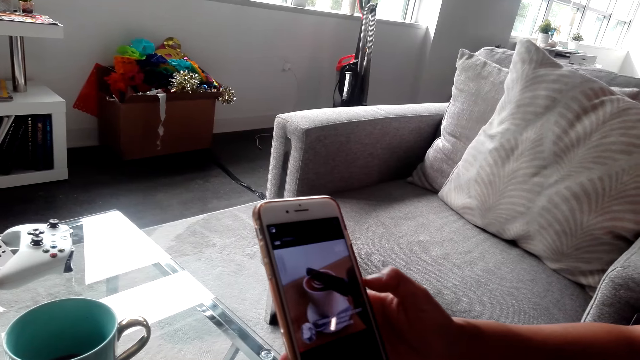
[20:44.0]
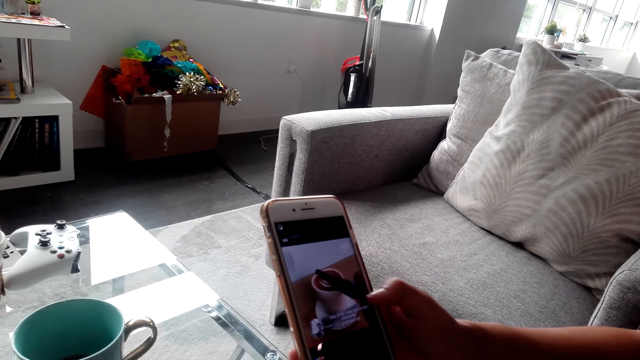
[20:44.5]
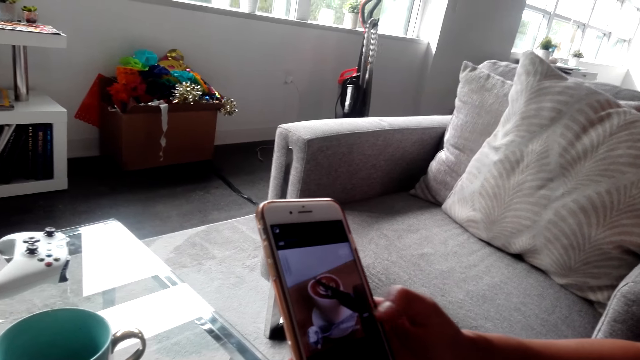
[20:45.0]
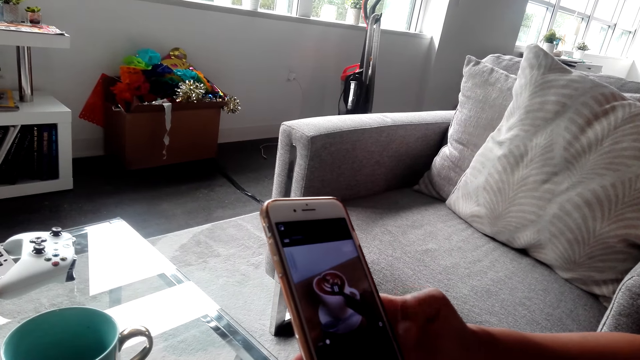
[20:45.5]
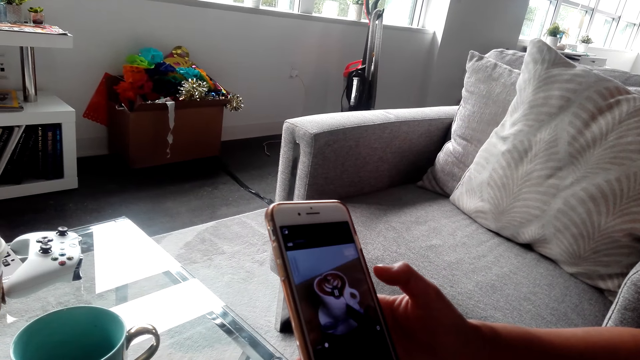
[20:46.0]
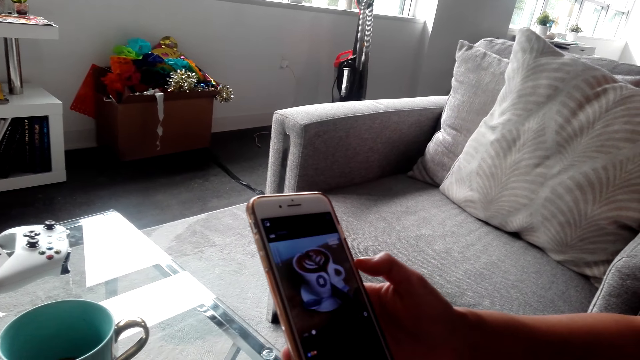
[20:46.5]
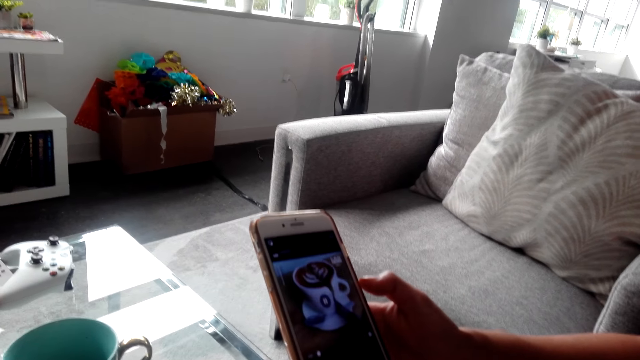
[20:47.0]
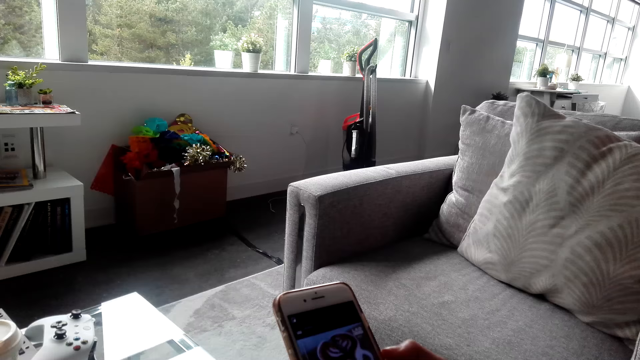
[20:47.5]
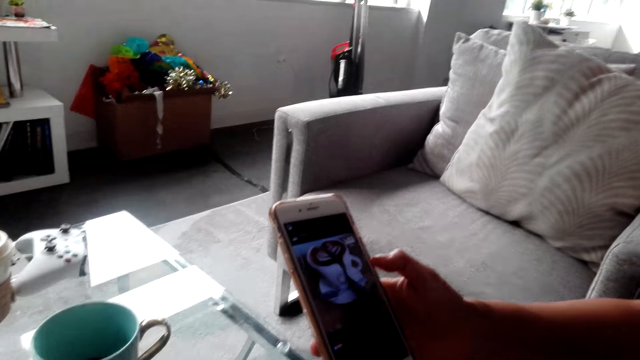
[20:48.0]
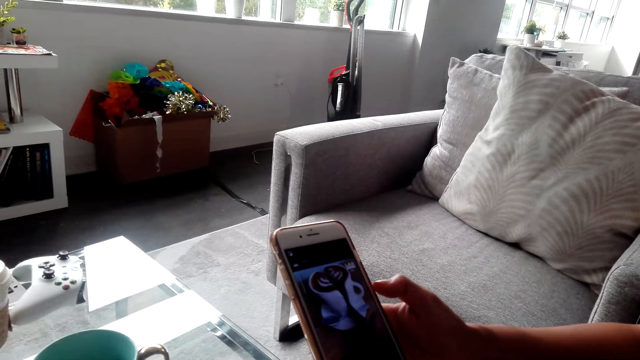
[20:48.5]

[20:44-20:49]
The camera wearer looks at the person's phone.

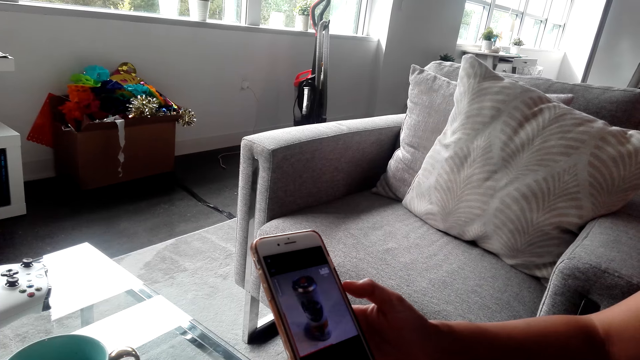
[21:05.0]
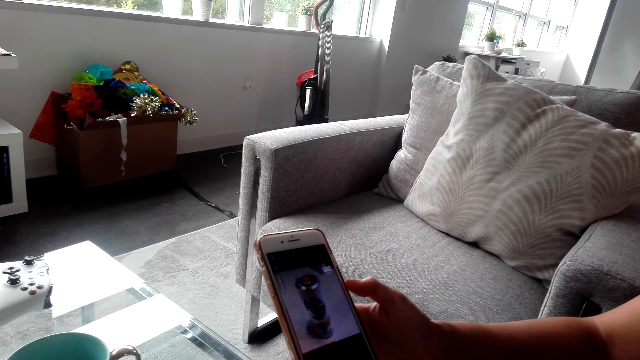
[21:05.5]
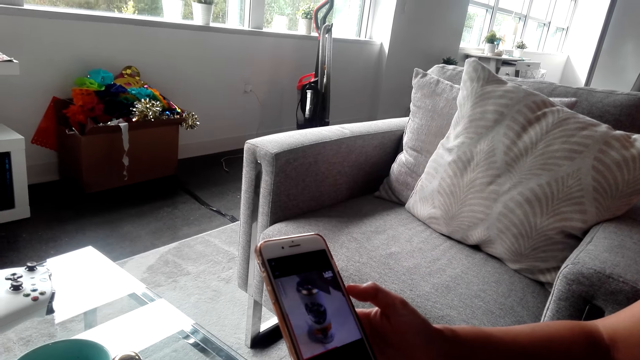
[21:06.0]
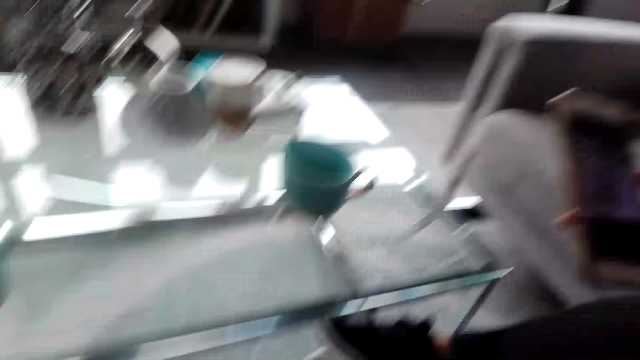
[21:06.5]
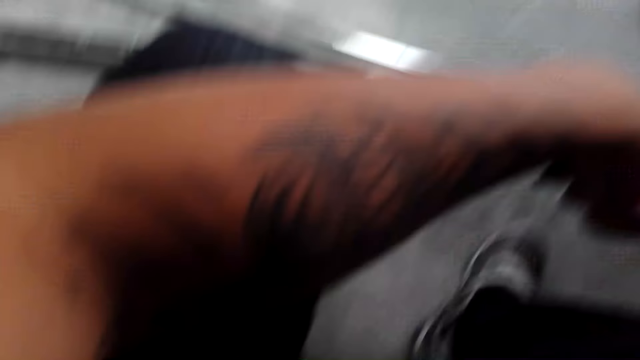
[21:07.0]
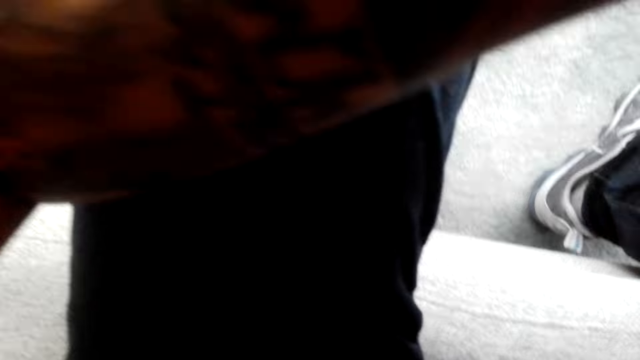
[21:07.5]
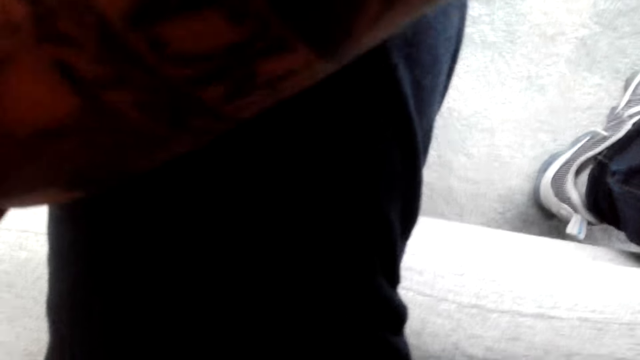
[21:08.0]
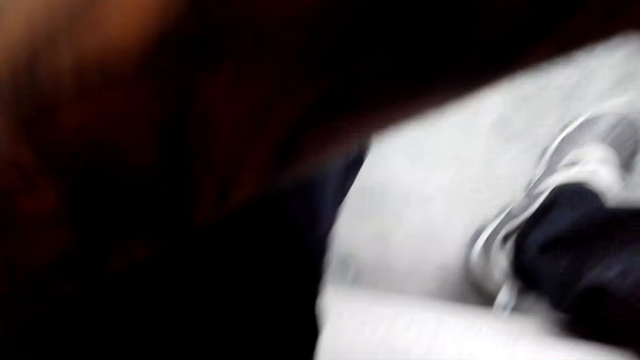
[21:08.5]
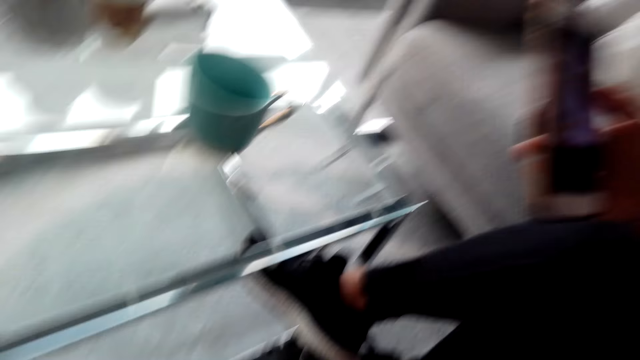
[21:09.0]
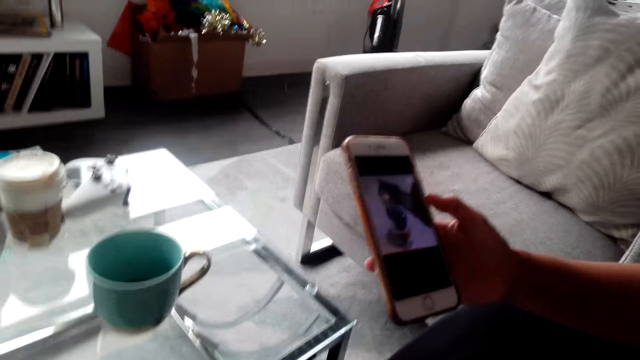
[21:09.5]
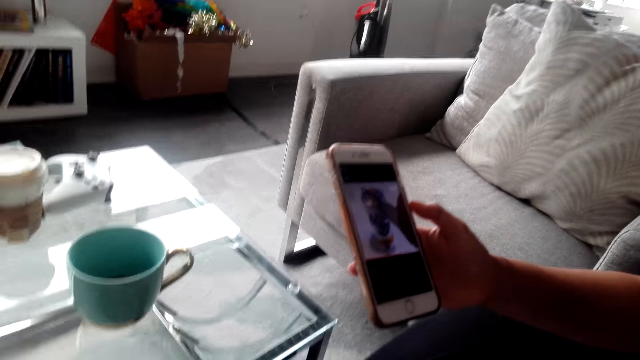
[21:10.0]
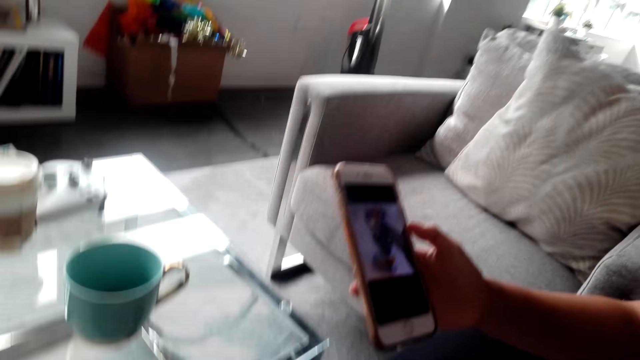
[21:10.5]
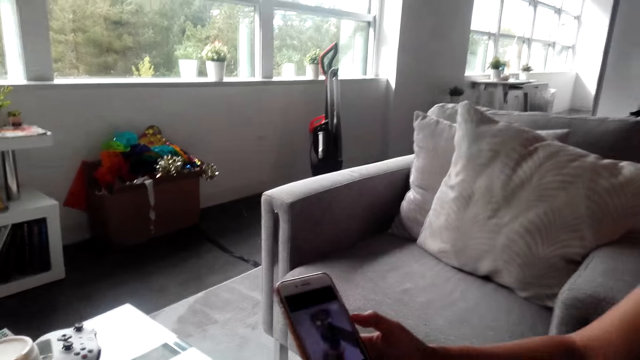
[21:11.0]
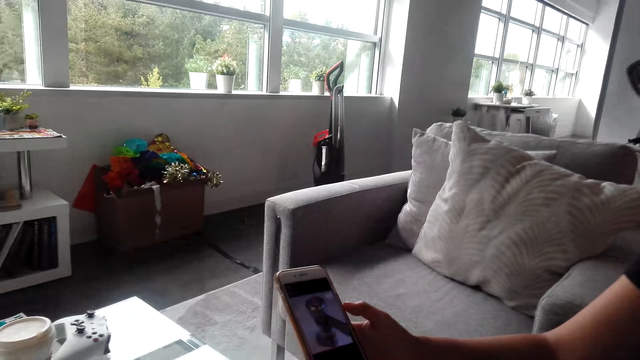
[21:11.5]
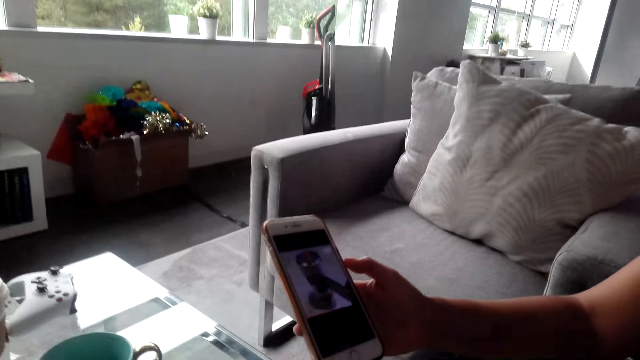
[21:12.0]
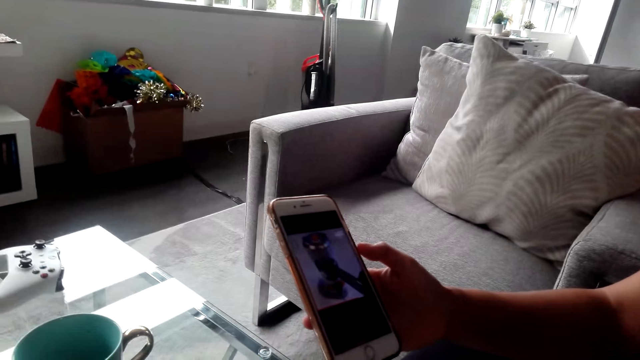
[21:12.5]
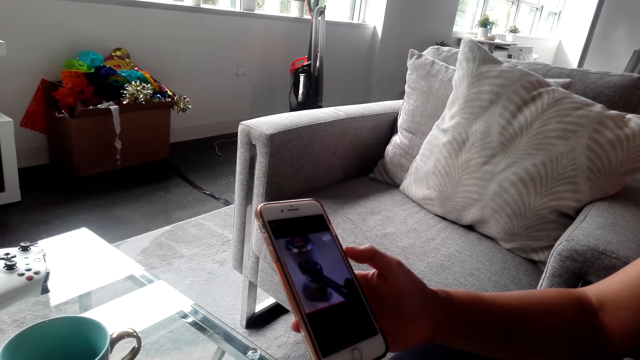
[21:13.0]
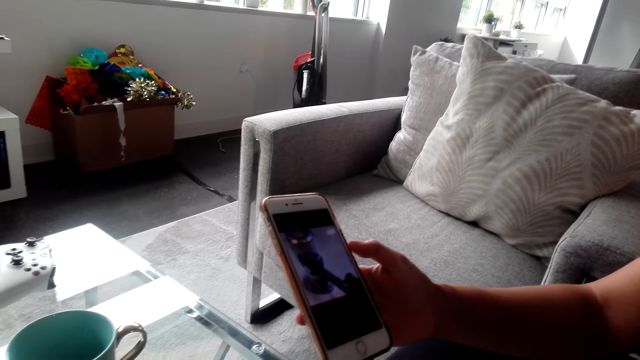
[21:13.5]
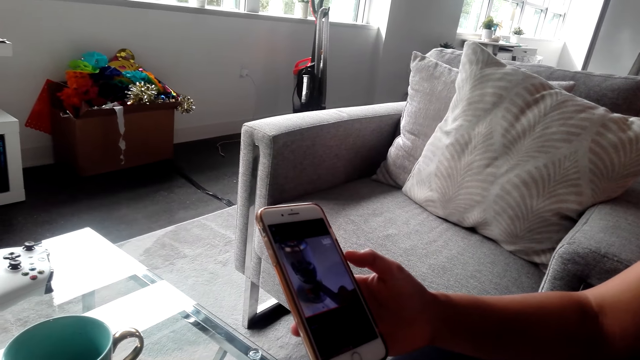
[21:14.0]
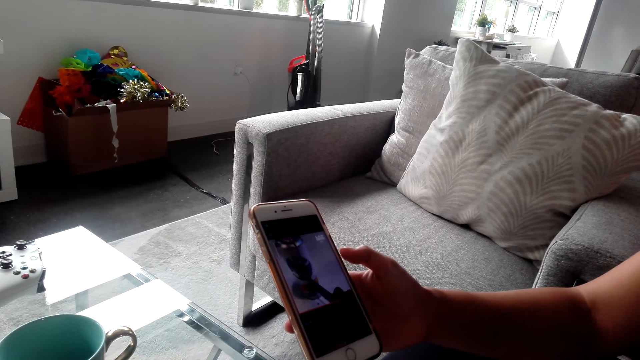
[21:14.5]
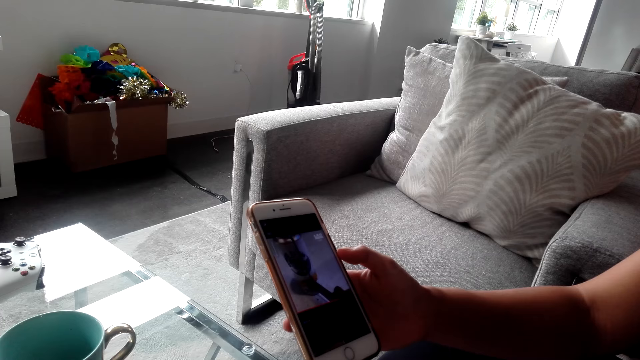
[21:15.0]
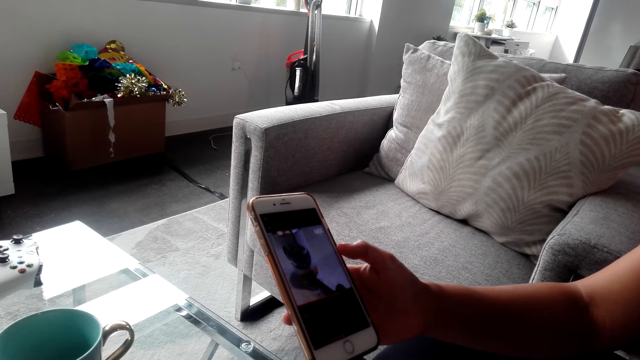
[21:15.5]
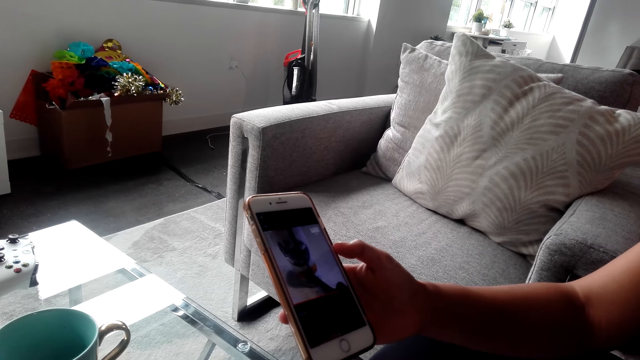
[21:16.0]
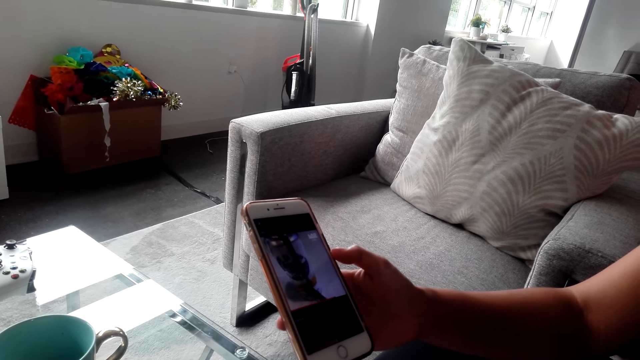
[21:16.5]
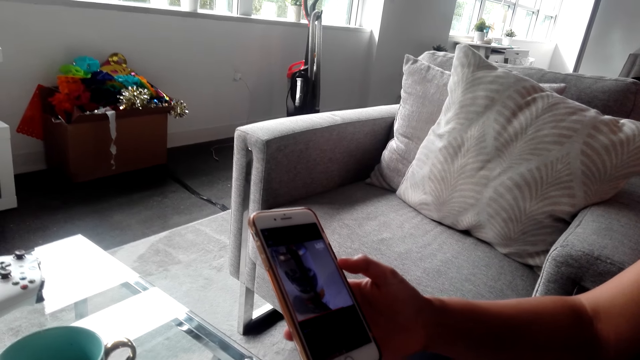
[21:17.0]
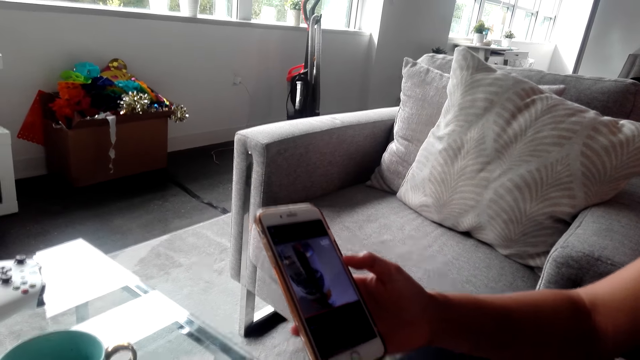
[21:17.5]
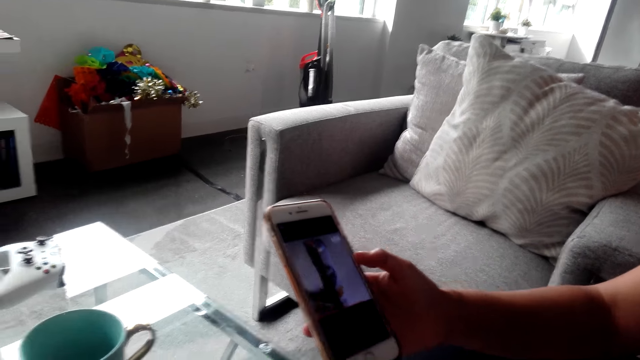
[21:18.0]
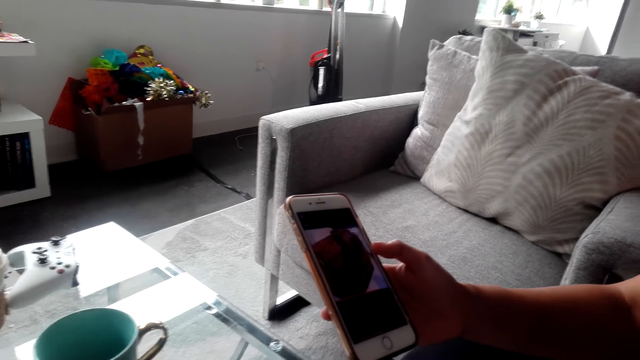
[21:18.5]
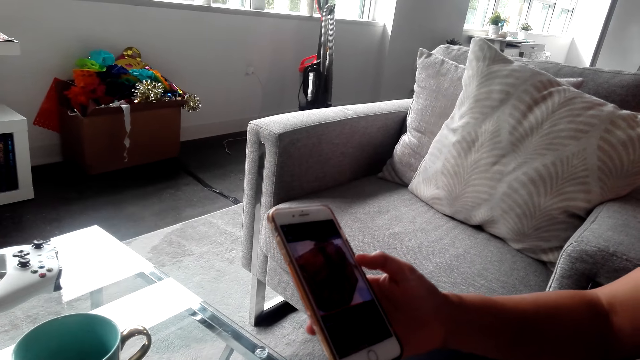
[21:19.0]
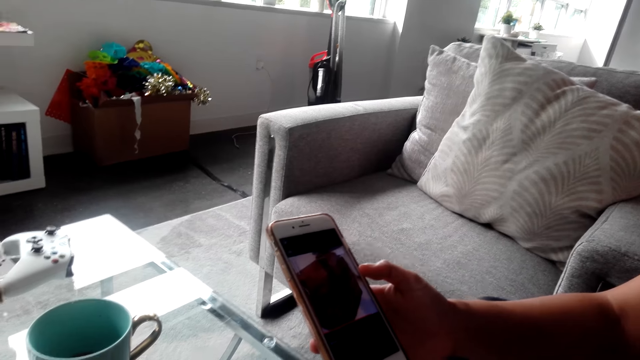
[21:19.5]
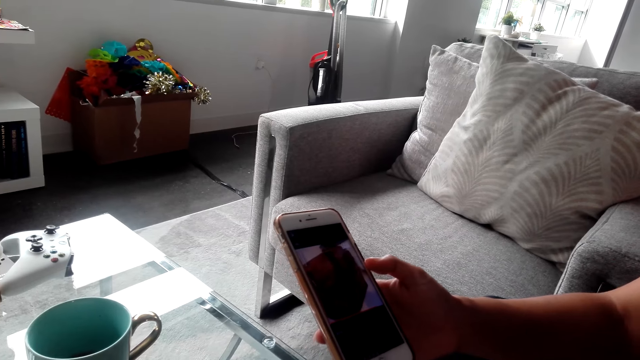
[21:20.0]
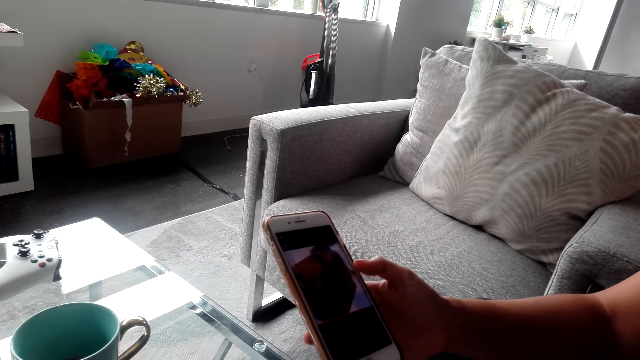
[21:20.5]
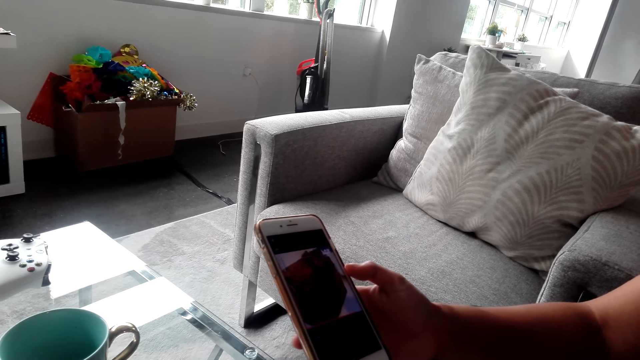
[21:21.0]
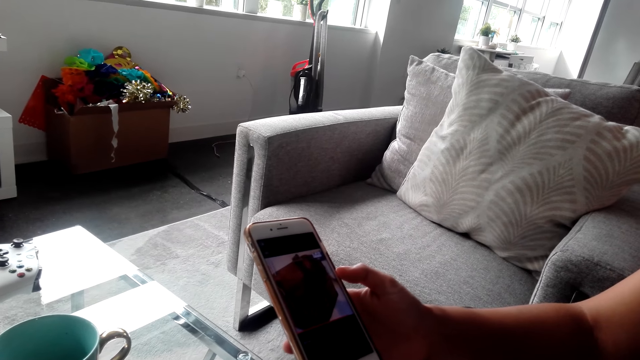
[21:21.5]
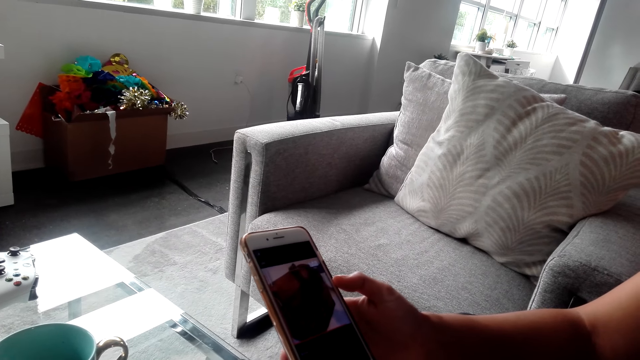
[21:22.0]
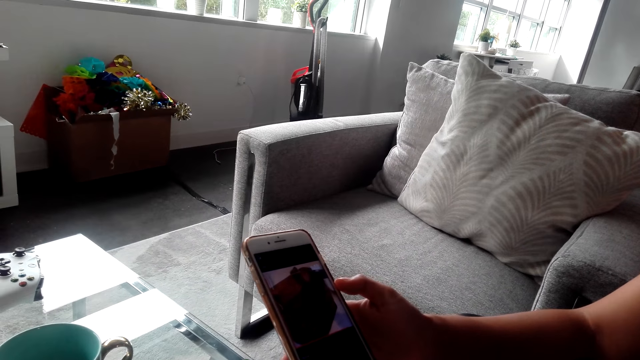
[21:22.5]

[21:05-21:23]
The camera wearer interacts with a lady. The lady uses a phone and watches a video in the phone.
